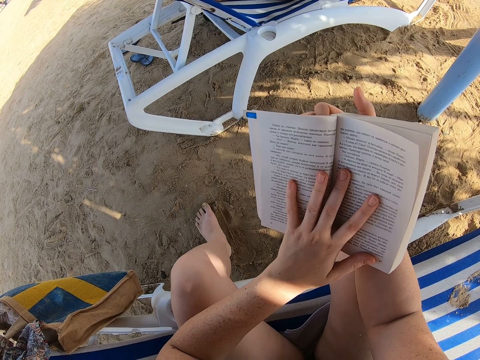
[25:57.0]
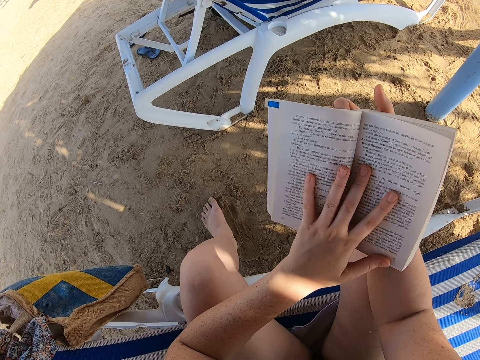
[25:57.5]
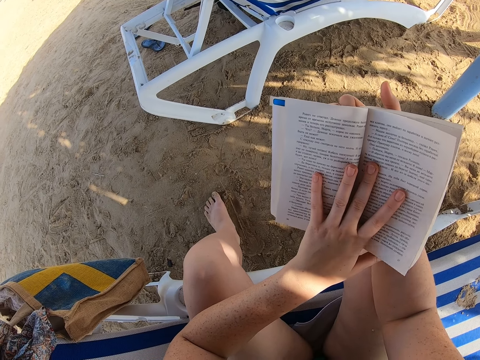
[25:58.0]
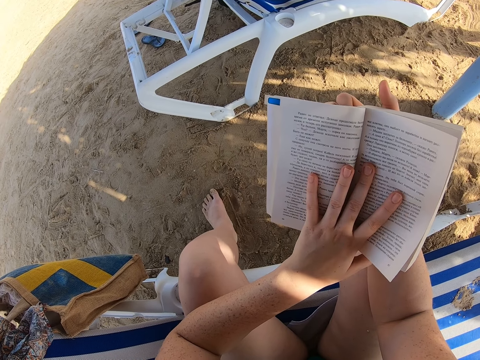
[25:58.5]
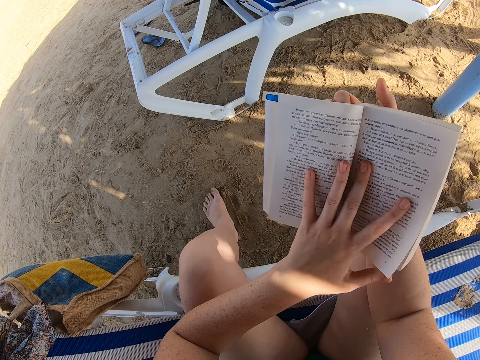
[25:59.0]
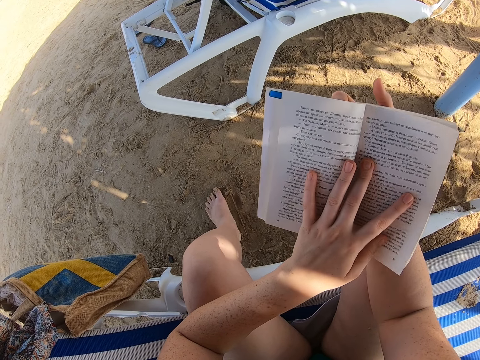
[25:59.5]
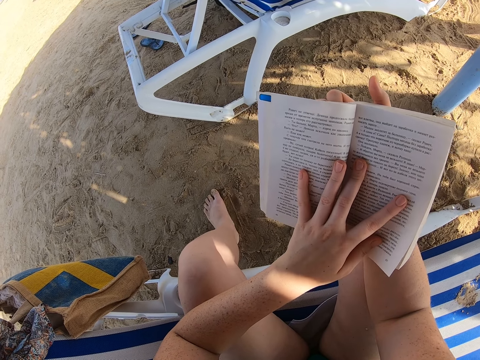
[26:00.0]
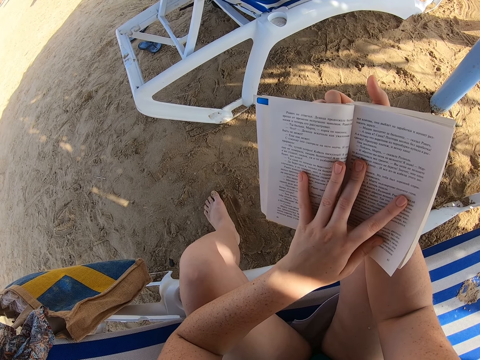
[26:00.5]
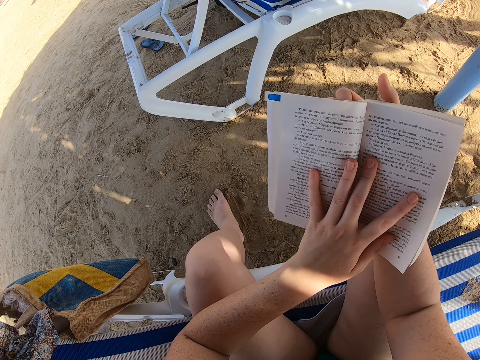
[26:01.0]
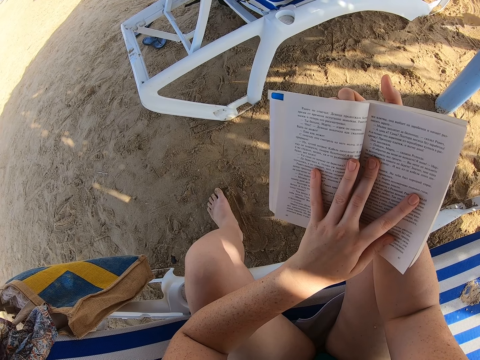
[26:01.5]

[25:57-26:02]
The camera wearer reads the book.

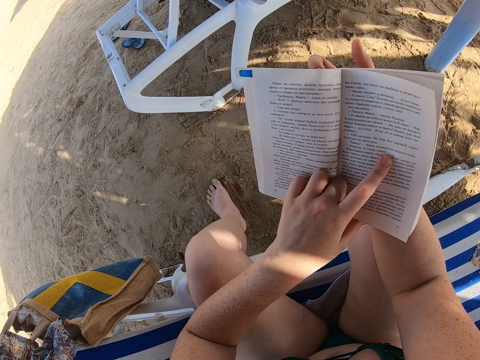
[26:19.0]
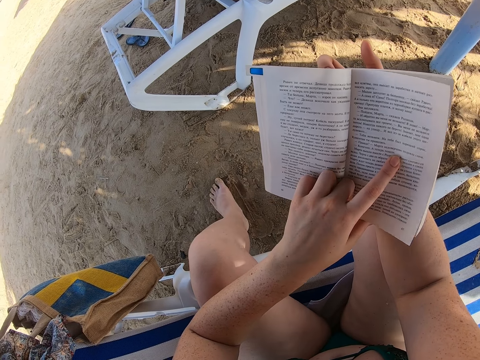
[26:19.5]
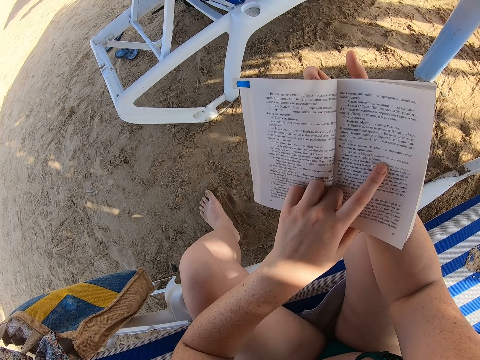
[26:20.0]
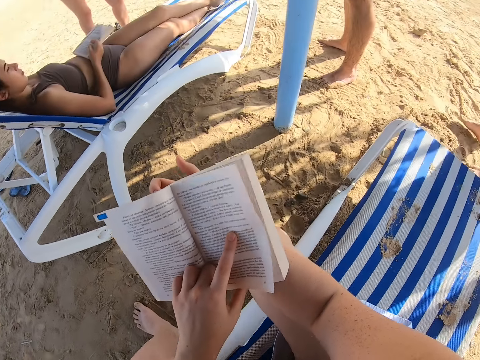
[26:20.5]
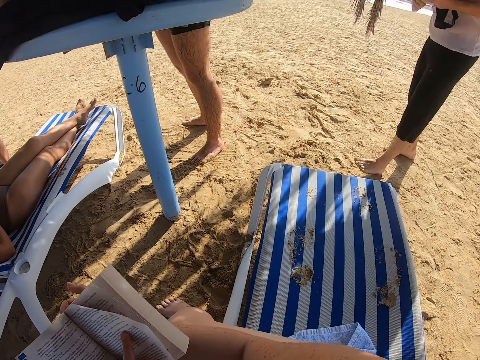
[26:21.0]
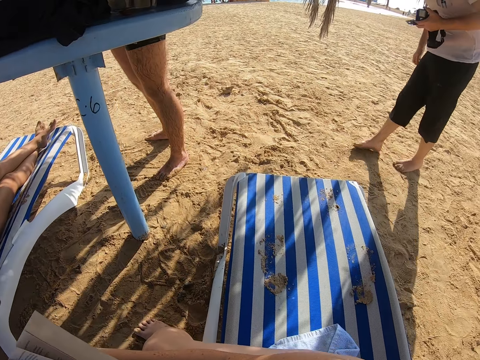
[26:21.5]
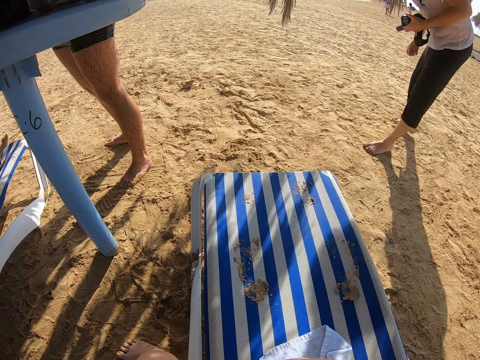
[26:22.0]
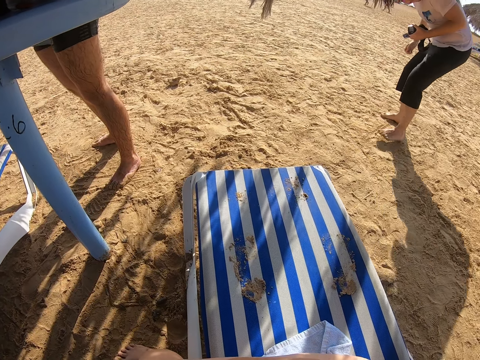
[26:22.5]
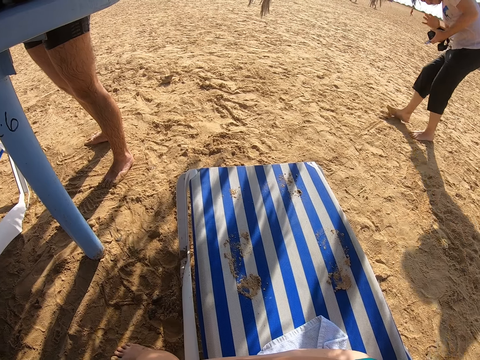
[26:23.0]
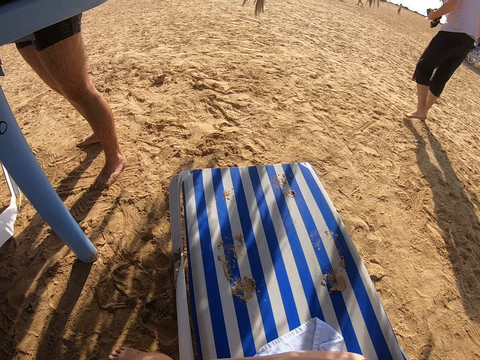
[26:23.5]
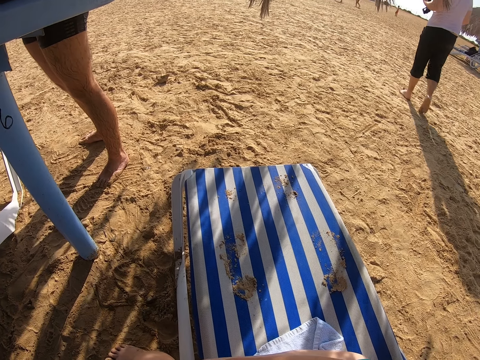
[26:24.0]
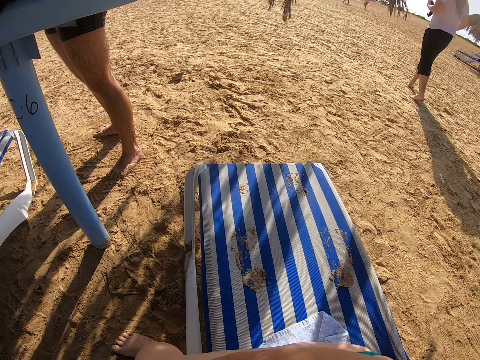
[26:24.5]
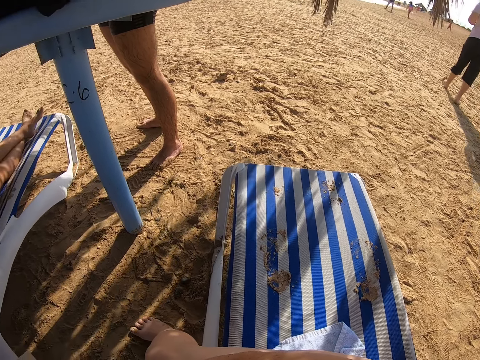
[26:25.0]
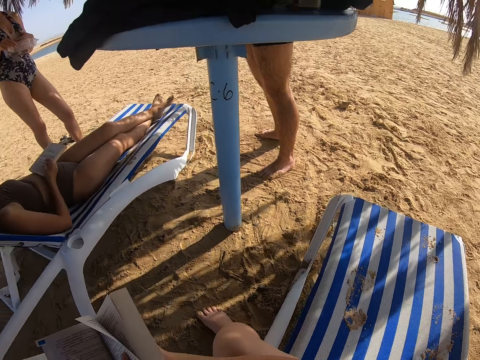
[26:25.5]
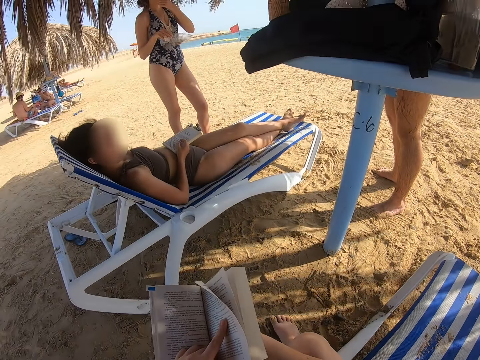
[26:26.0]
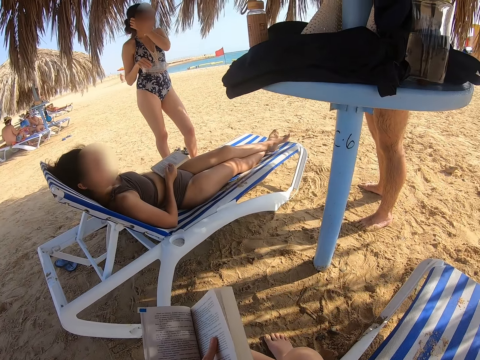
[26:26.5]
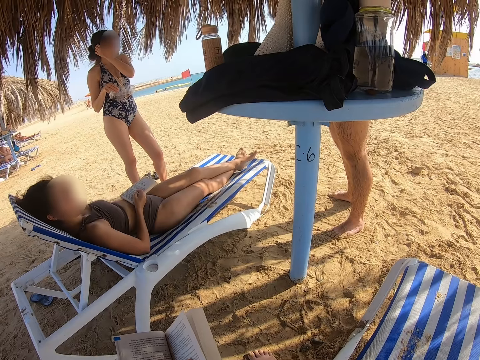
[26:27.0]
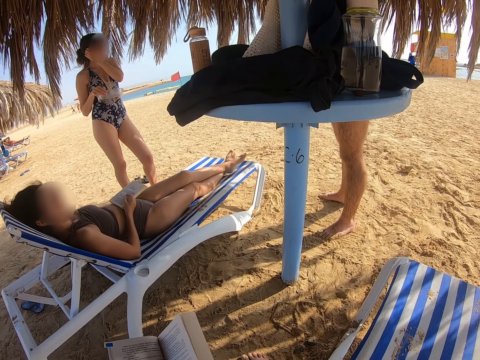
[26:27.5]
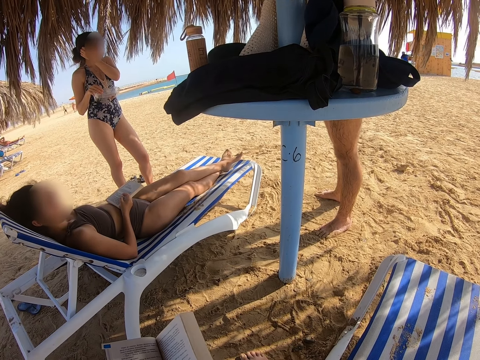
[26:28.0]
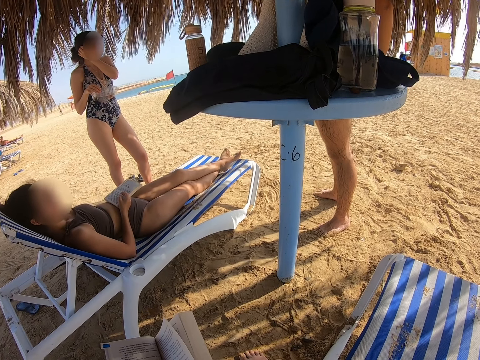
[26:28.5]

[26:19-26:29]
The camera wearer turns around. A man walks at the beach. The man waves at the camera wearer. The camera wearer looks towards a lady. They turn around. Another lady scratches the body.

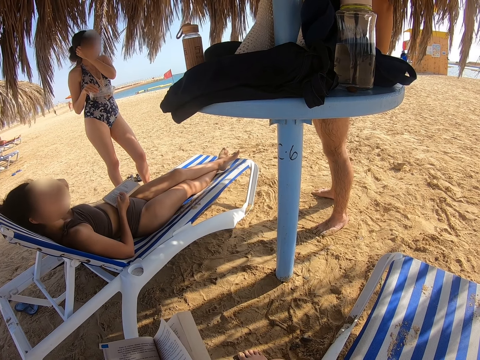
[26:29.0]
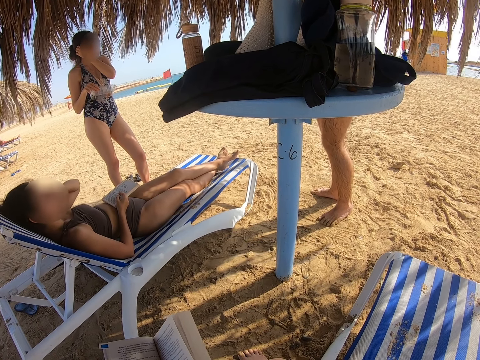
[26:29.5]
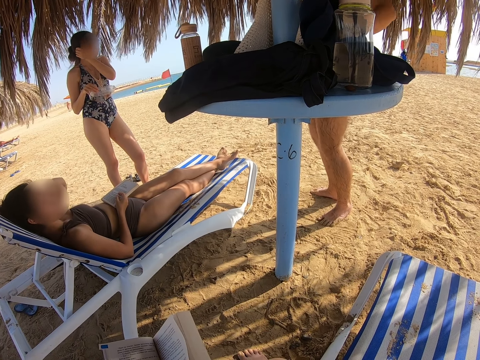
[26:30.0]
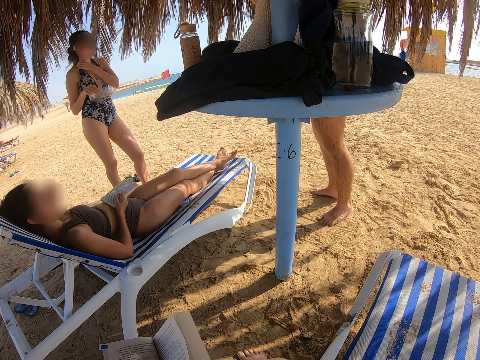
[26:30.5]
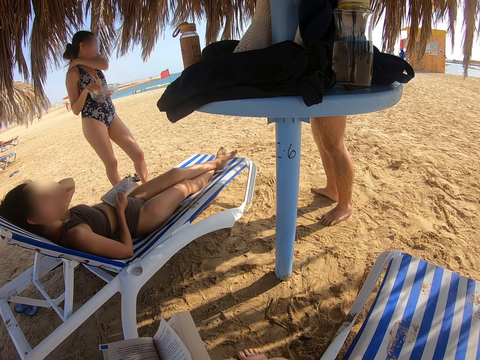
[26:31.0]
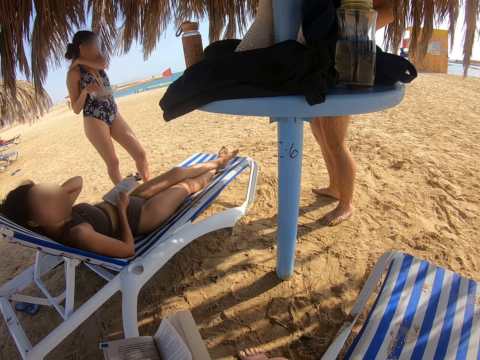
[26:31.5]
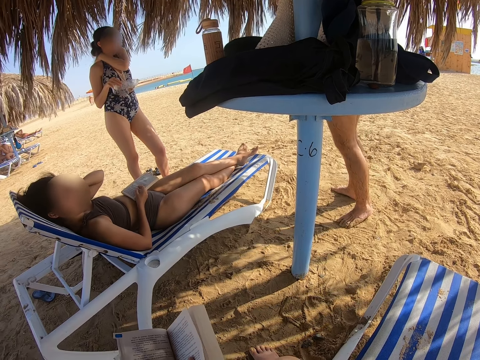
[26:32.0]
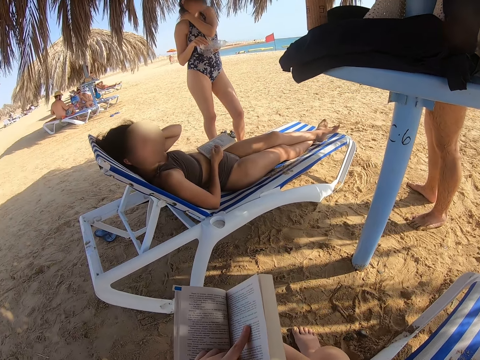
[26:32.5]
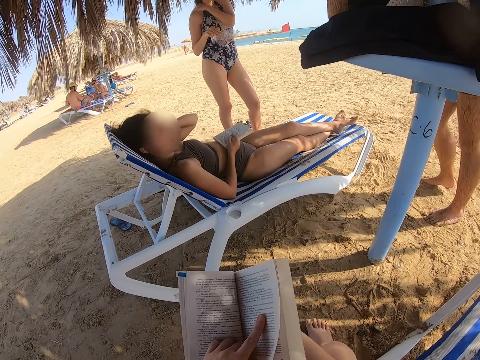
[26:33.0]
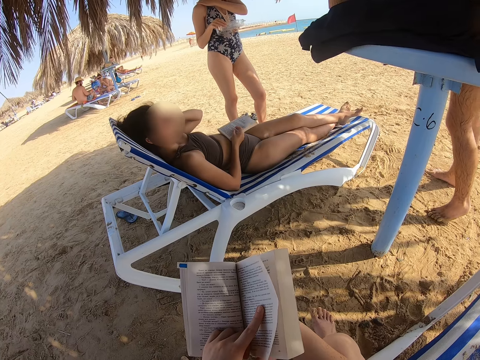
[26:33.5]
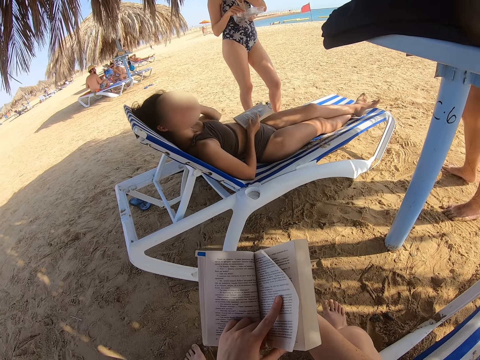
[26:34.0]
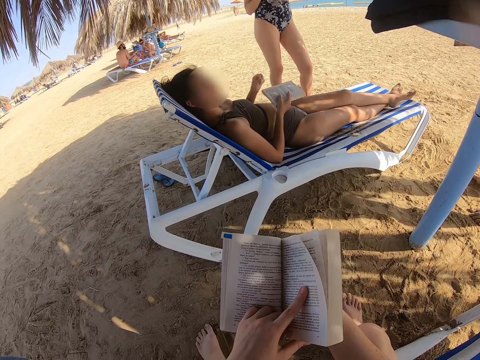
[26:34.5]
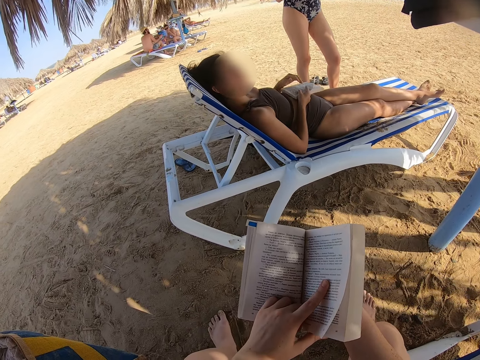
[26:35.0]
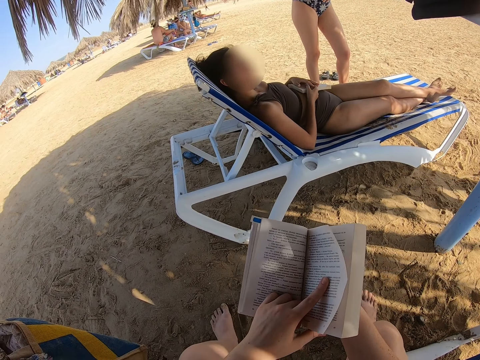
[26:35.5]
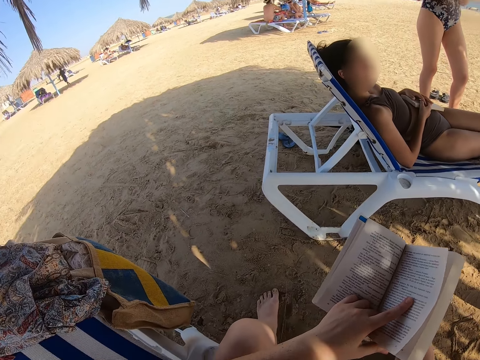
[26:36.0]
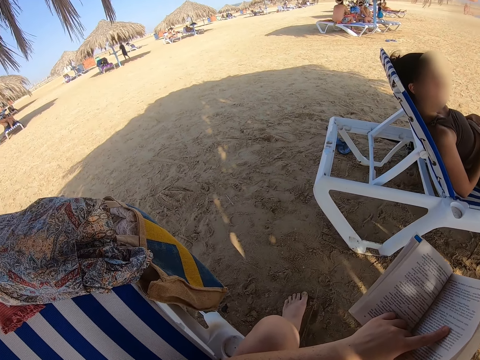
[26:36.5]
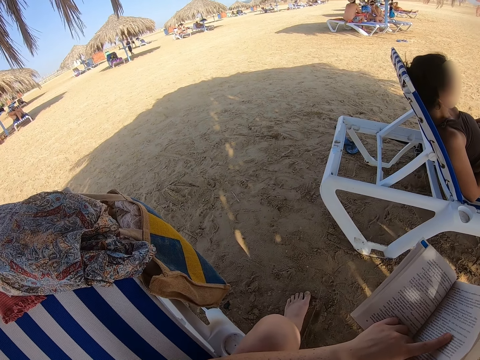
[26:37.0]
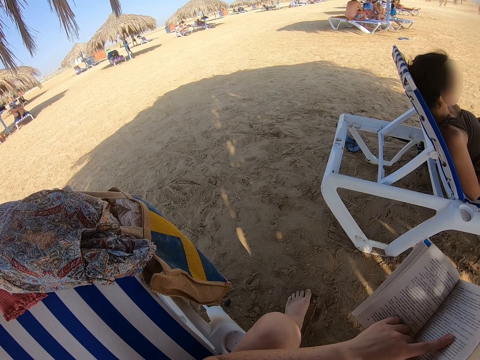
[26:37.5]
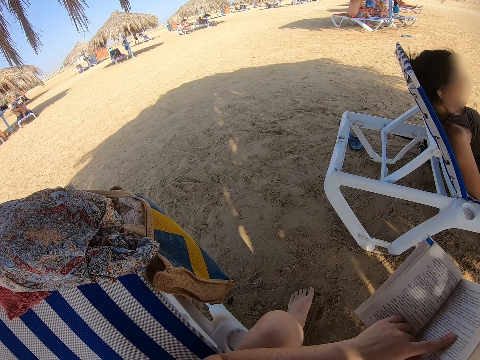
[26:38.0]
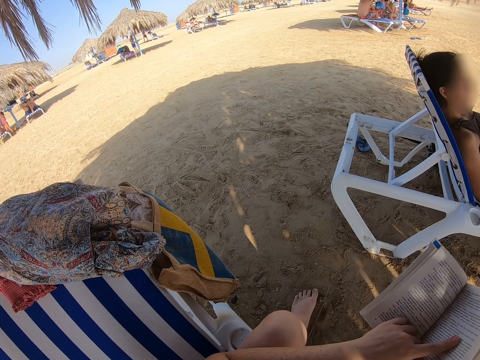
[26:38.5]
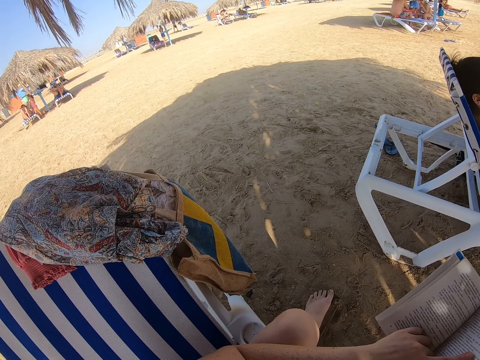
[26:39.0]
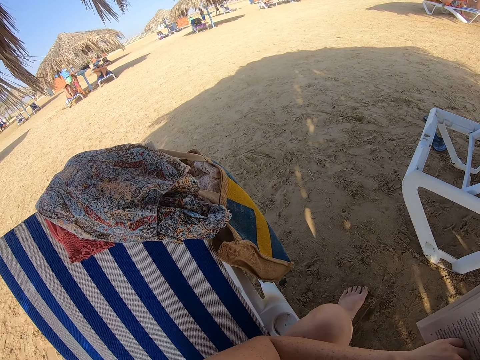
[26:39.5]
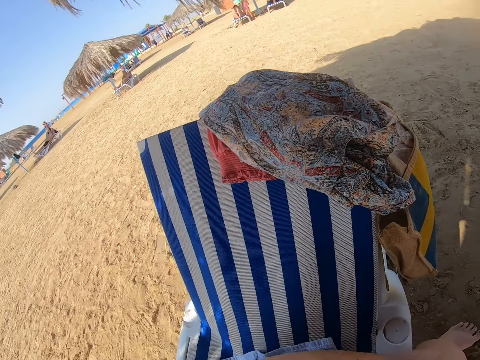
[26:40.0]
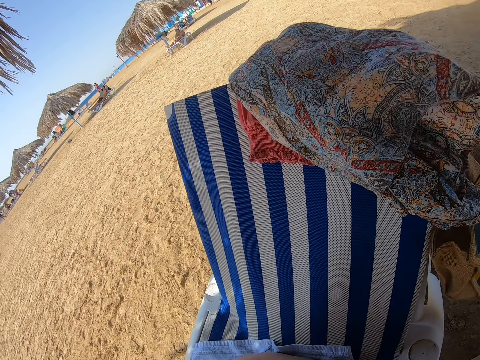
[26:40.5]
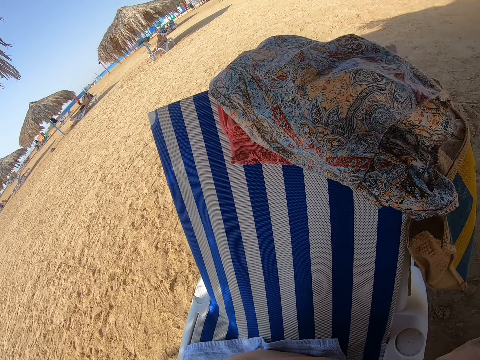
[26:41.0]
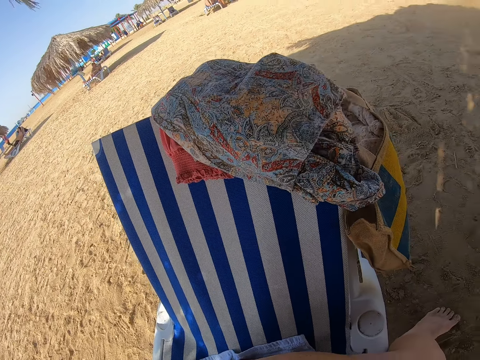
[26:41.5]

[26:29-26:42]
The camera wearer looks at a lady. A man interacts with another lady. The camera wearer reads the book. They look around. They look towards the clothes.
